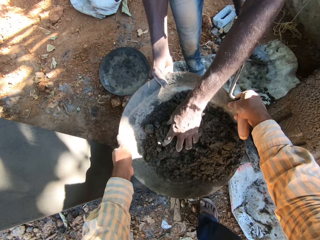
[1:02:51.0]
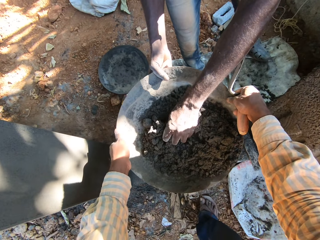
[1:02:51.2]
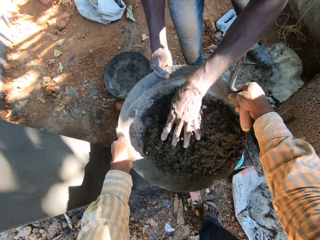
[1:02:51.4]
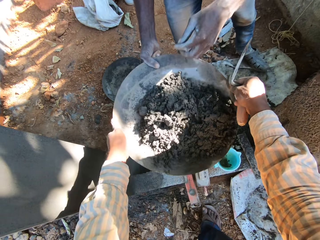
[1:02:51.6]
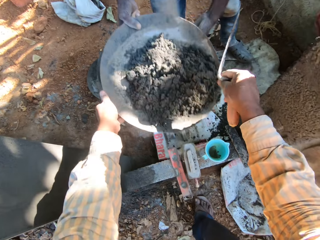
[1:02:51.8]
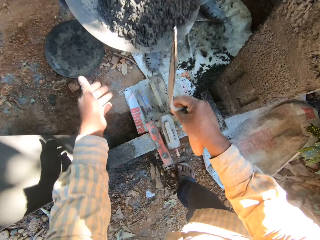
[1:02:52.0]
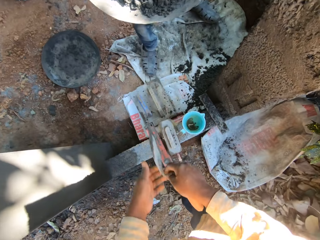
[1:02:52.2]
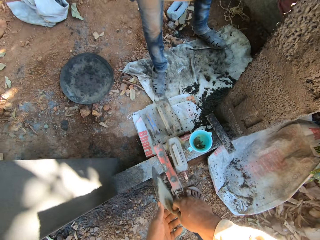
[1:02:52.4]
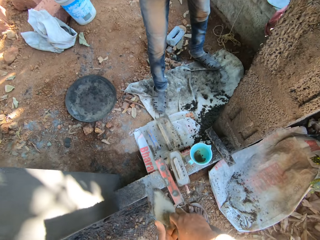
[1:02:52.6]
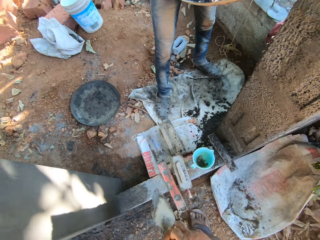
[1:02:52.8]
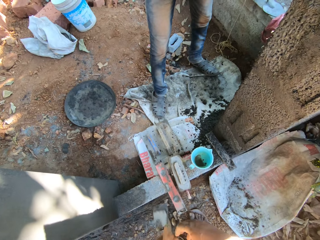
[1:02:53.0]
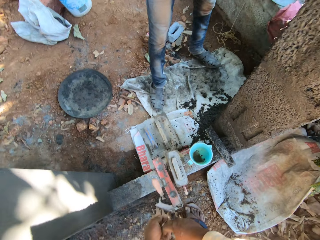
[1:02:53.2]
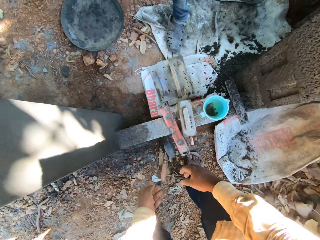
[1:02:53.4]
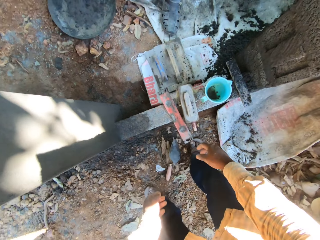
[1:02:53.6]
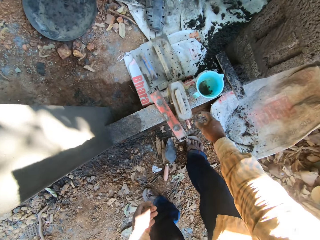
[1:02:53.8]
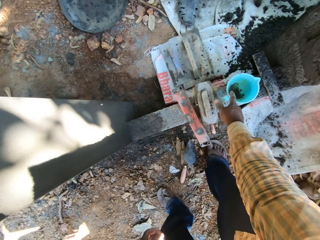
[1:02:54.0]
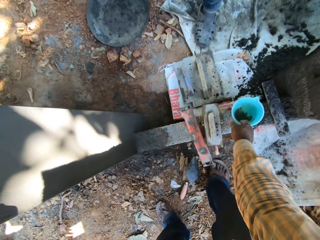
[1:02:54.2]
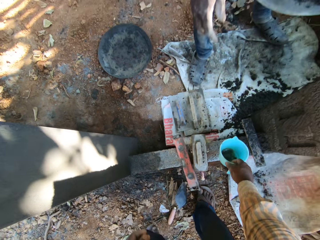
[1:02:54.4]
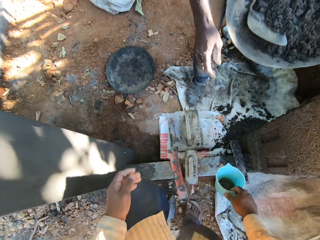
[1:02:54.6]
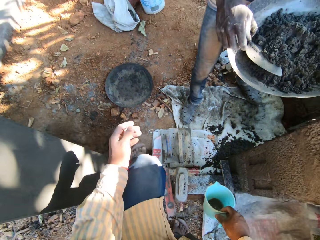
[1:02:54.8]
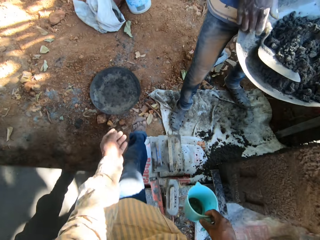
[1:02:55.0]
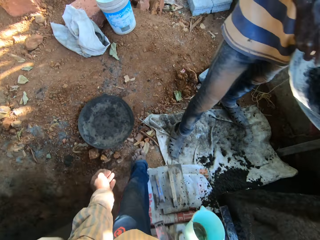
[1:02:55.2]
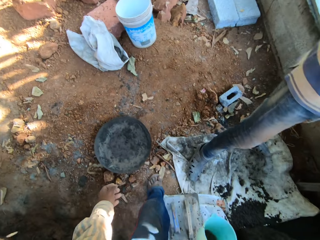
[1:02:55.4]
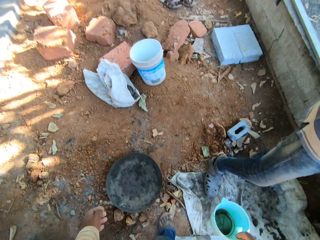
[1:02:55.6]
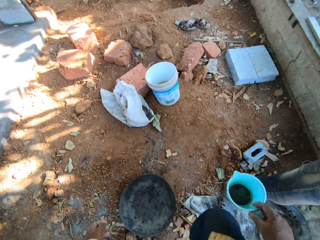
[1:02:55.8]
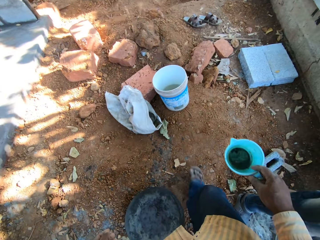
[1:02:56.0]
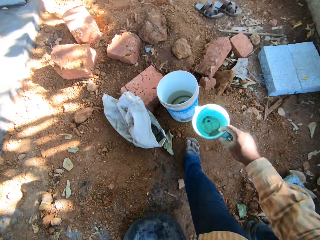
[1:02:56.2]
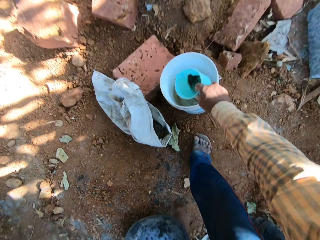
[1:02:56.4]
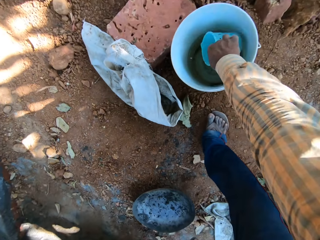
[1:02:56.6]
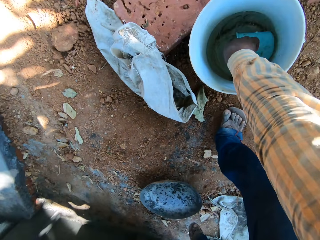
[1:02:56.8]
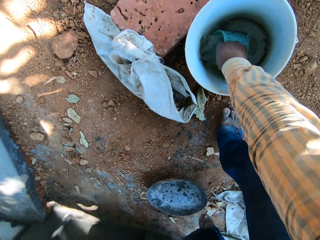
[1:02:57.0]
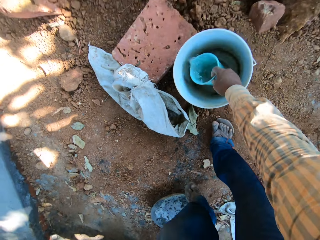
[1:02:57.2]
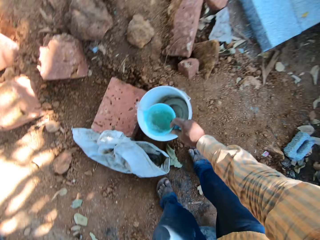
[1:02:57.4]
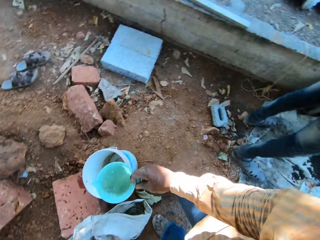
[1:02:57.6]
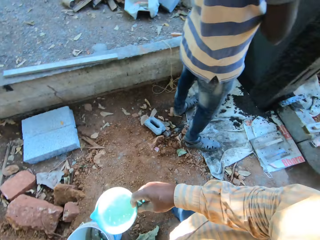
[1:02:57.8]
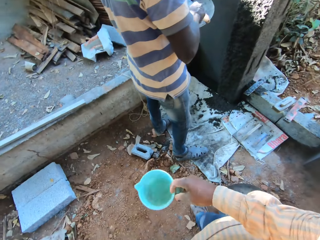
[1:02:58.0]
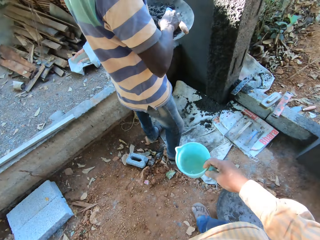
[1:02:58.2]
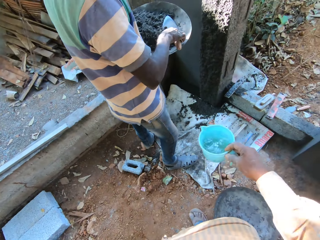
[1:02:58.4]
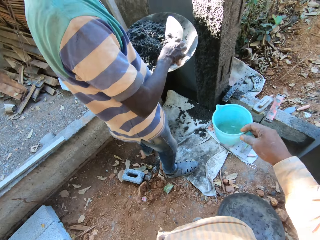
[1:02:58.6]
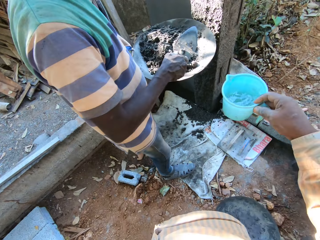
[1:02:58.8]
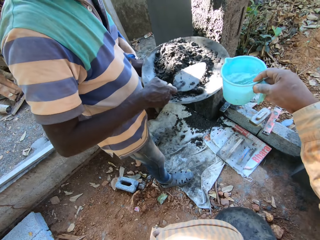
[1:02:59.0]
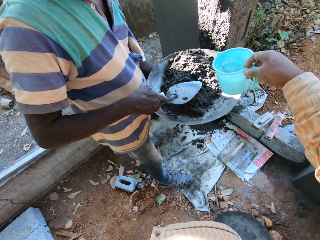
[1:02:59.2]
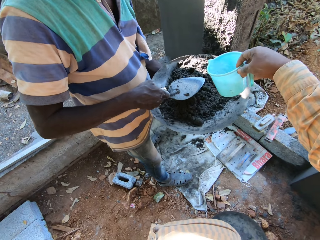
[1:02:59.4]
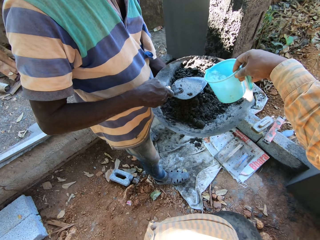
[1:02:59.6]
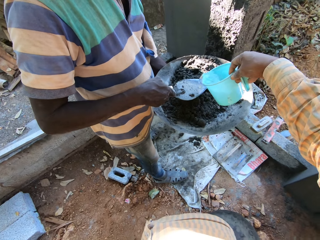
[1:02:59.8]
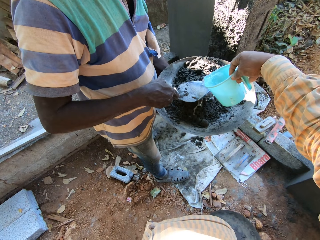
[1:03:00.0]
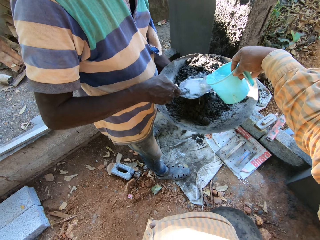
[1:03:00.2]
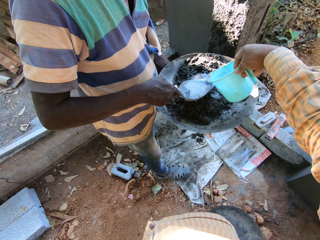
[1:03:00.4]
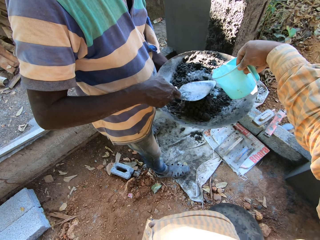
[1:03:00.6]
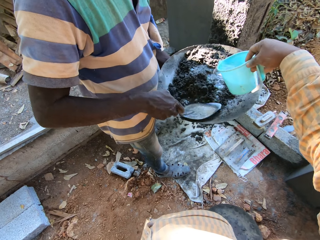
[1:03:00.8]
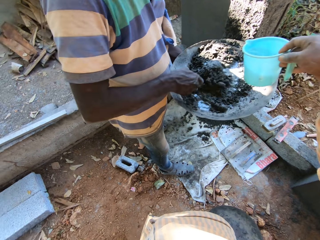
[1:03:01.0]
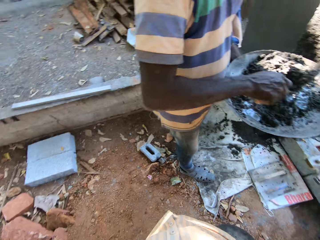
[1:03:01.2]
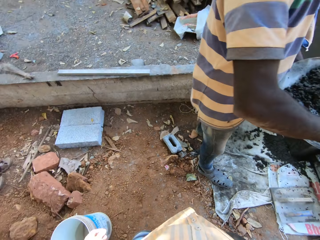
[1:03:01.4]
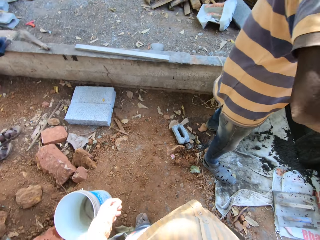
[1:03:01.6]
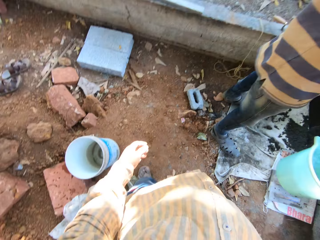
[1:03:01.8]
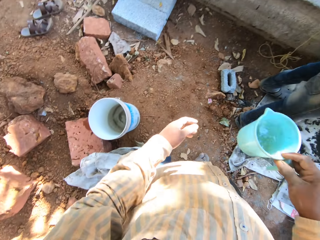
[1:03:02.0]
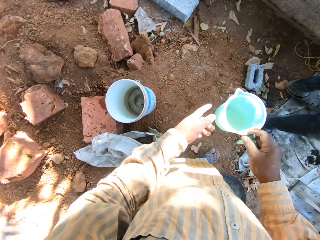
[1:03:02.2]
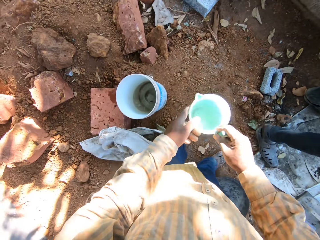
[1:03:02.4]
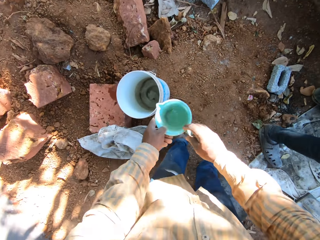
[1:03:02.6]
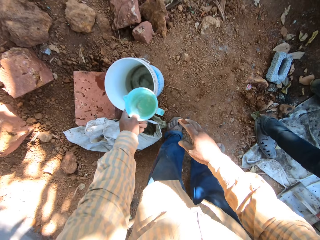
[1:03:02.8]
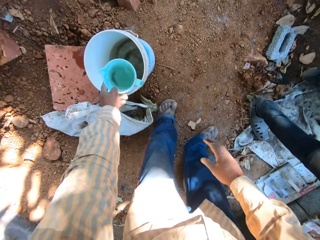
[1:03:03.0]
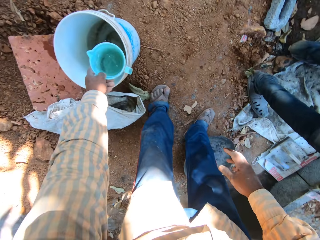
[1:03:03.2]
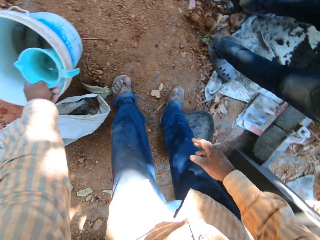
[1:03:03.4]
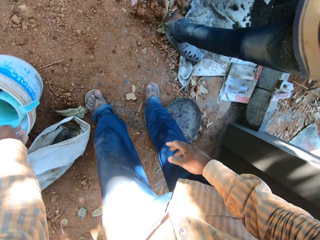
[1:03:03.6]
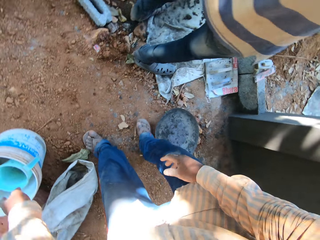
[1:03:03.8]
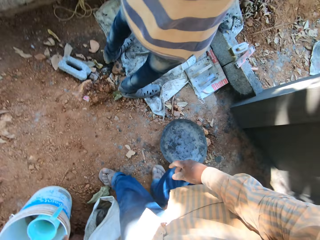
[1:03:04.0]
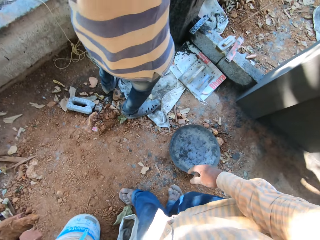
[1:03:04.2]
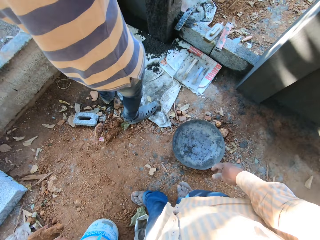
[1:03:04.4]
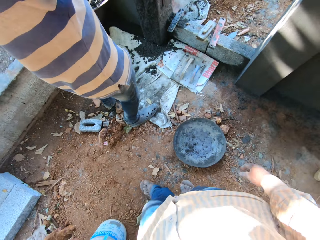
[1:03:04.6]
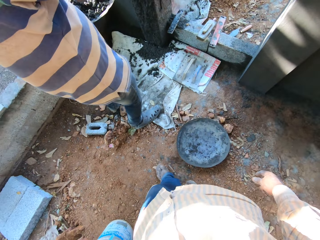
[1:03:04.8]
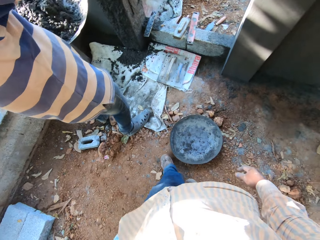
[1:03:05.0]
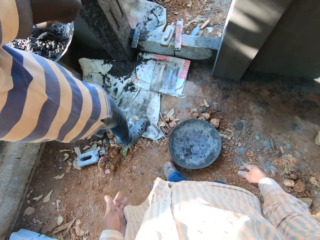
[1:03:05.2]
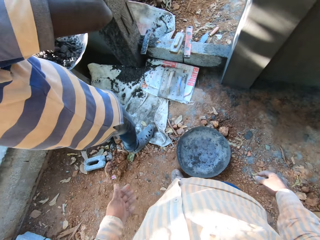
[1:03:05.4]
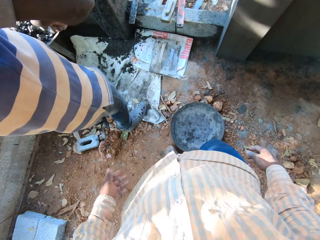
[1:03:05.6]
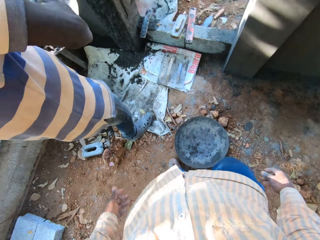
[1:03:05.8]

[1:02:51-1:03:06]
The camera wearer passes the head pan in his hands to a man. He drops the brick trowel in his right hand on the floor. He picks a cup from the wall with his right hand. He takes water from a bucket on the floor with the cup in his right hand. He pours the water in the cup in his right hand in the head pan in the man's hands. The man mixes the mortar in the head pan in his left hand with the brick trowel in his right hand. The camera wearer passes the cup in his right hand to his left hand. He hangs the cup in his left hand on the bucket on the floor.

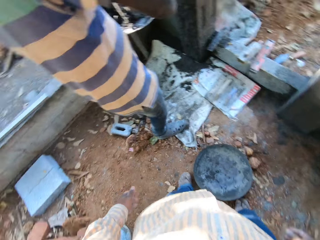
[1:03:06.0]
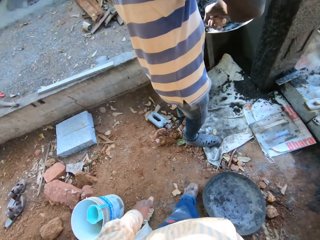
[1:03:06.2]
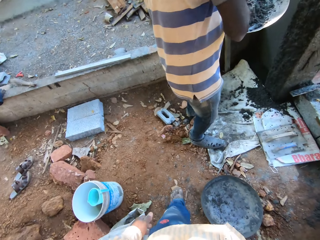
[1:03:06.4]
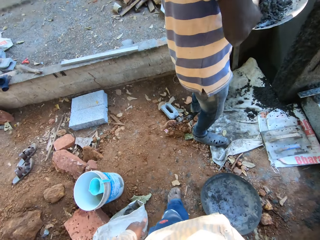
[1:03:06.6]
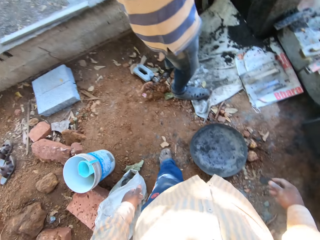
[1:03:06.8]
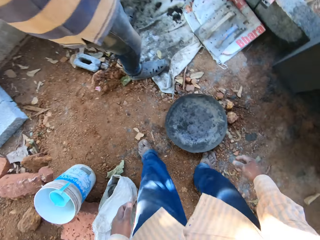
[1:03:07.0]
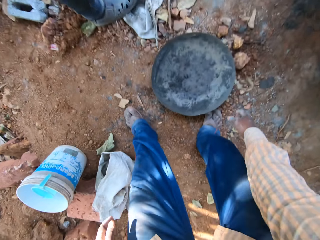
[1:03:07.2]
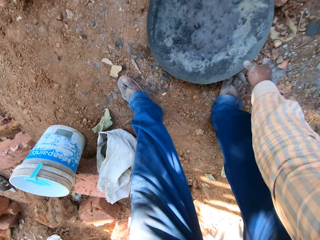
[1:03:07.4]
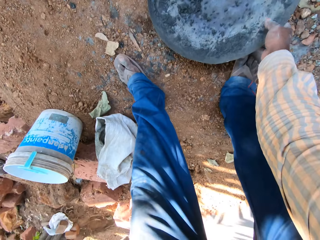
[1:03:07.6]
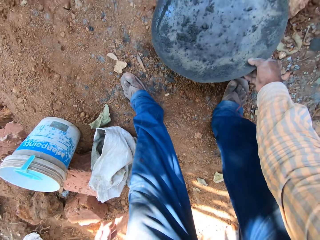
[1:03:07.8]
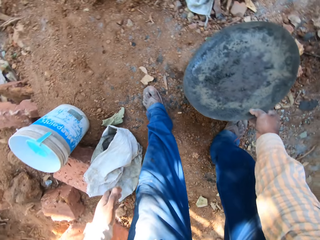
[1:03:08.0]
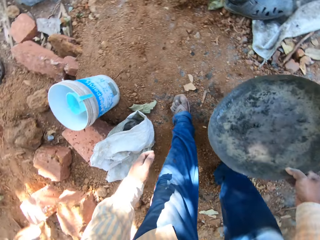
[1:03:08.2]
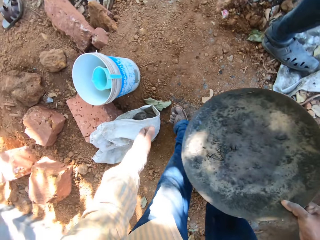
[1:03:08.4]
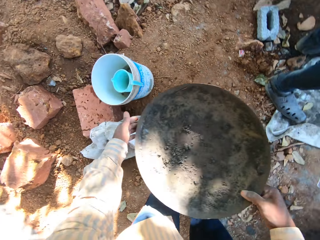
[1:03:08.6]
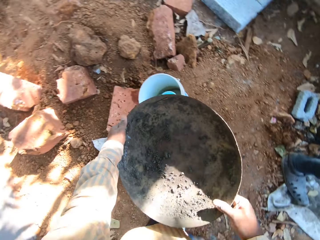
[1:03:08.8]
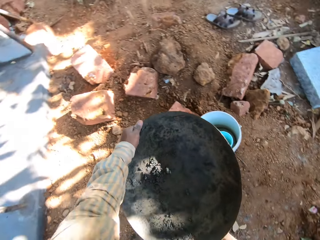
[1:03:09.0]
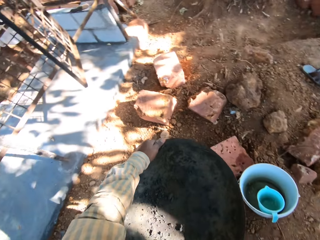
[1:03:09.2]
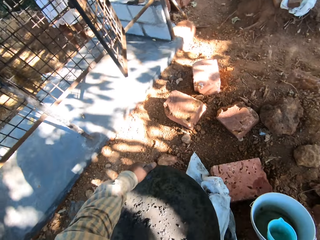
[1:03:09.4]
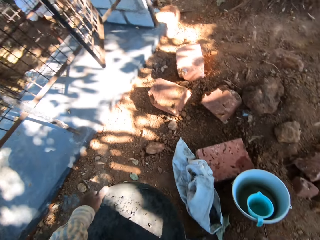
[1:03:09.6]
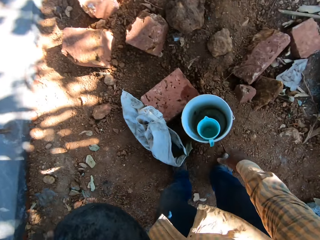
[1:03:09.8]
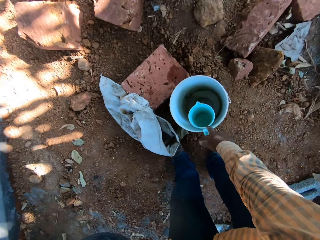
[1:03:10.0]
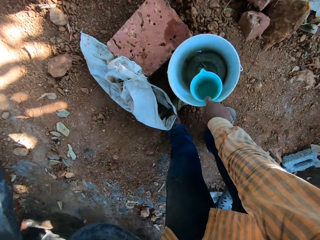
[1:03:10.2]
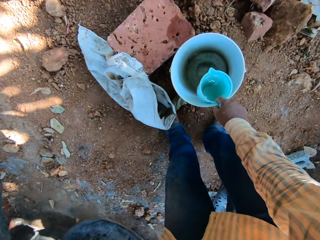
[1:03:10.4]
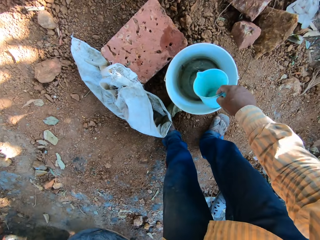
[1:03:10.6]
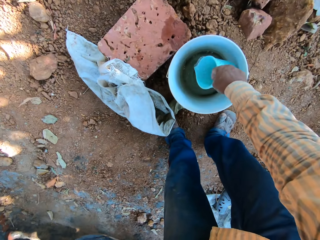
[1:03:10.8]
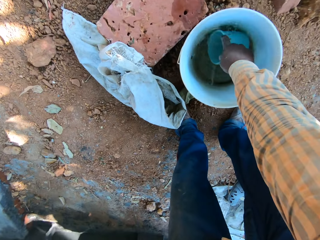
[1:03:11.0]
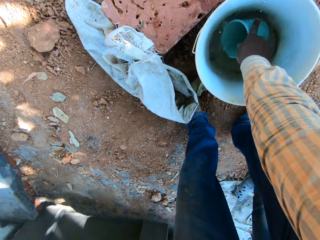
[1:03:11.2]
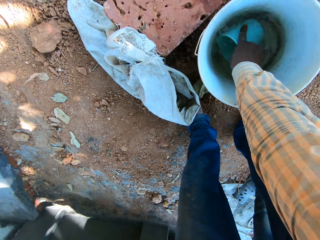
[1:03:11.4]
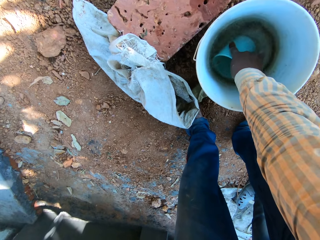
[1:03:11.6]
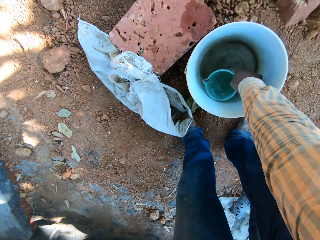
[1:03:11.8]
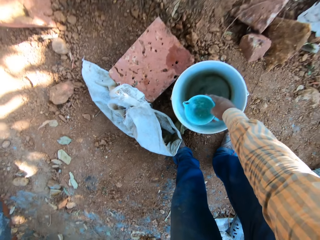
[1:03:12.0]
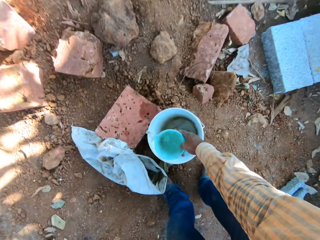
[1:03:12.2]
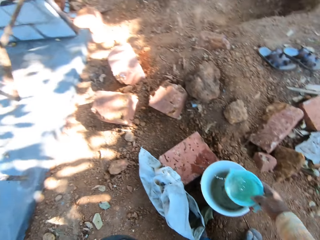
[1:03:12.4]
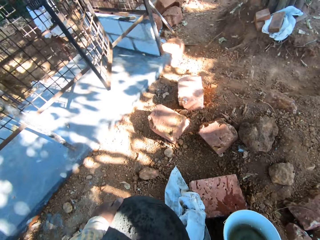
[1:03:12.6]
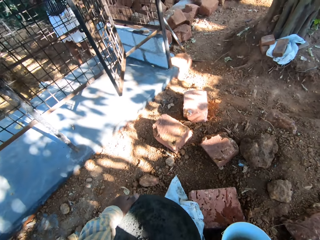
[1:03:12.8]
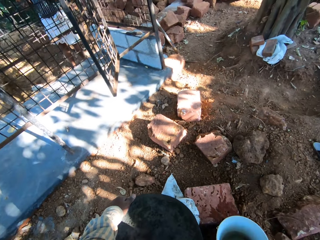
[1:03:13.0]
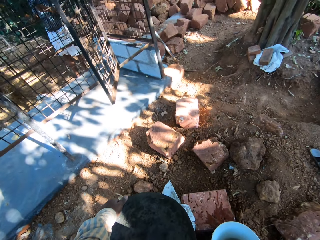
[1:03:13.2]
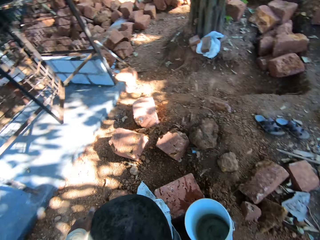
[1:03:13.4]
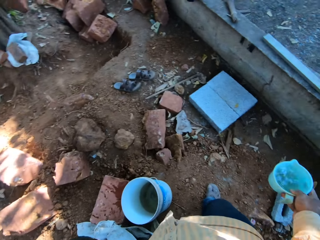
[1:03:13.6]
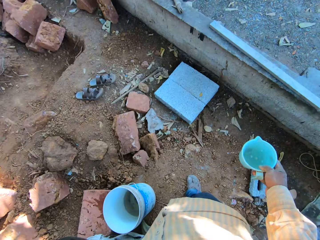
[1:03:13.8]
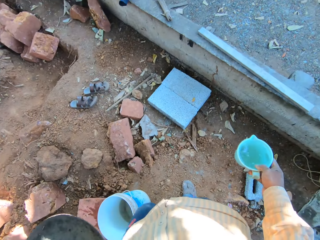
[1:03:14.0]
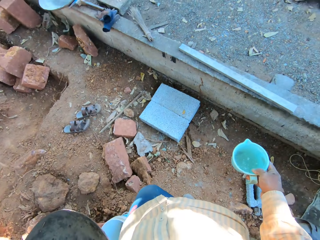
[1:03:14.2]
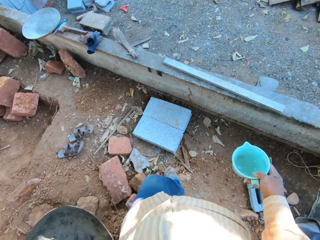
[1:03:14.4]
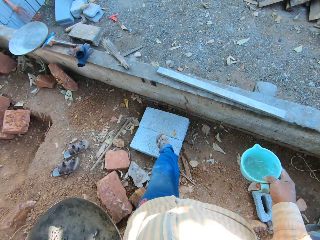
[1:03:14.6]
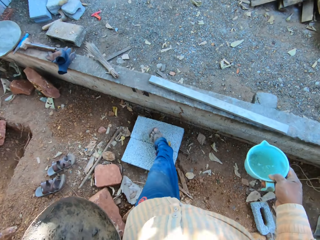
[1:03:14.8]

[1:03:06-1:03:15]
A man mixes grout with water. The camera wearer picks the head pan from the floor with his right hand. He passes the head pan in his right hand to his left hand. He picks the cup from the bucket on the floor with his right hand. He takes some water from the bucket on the floor with the cup in his right hand.
